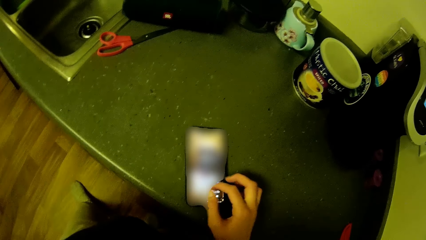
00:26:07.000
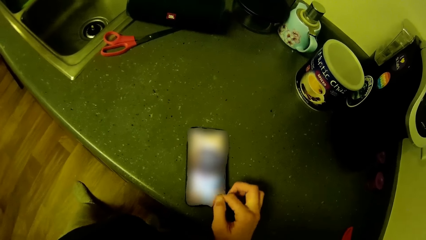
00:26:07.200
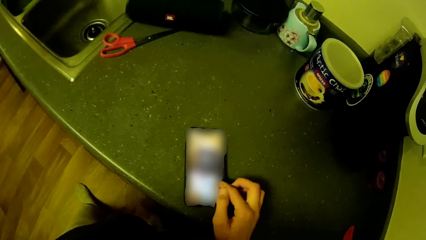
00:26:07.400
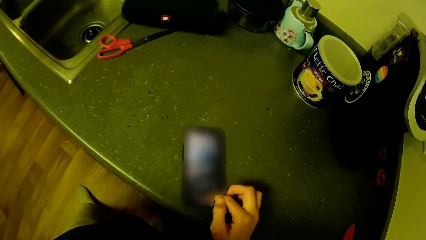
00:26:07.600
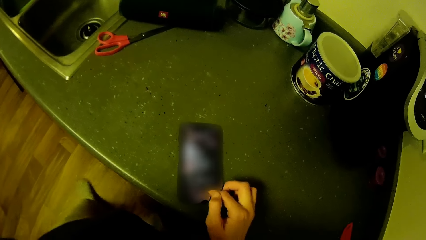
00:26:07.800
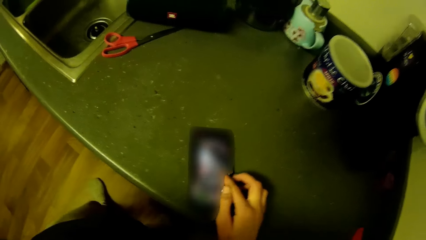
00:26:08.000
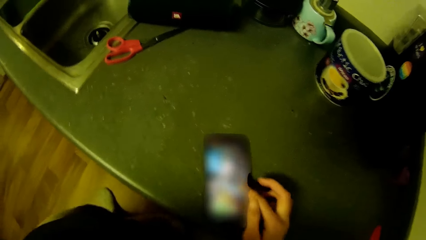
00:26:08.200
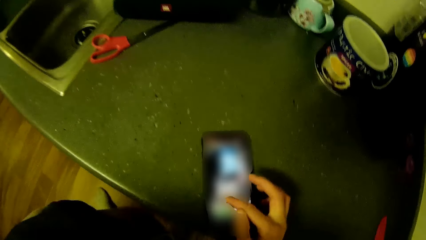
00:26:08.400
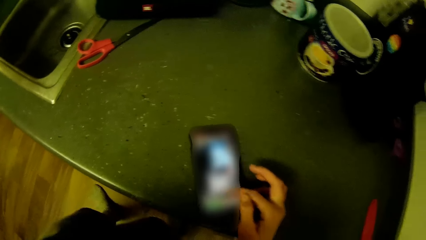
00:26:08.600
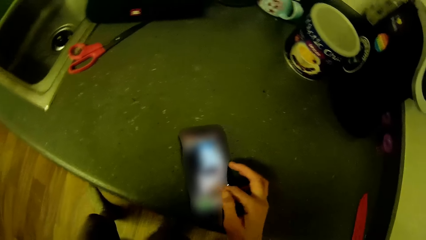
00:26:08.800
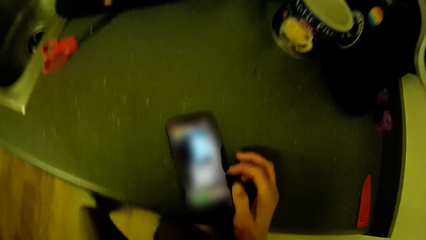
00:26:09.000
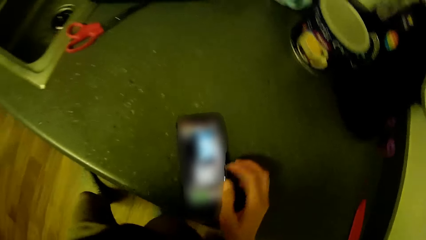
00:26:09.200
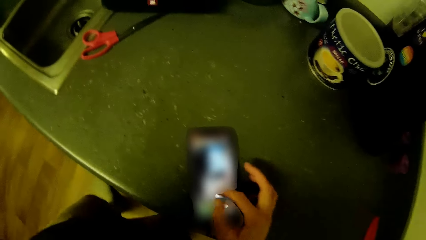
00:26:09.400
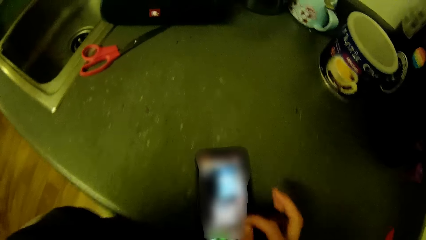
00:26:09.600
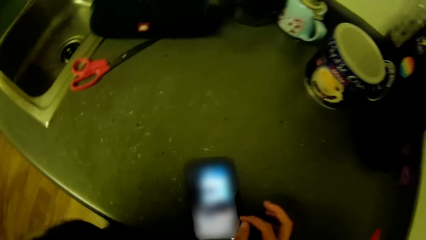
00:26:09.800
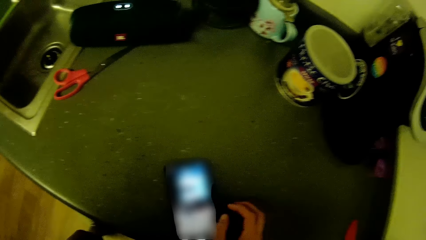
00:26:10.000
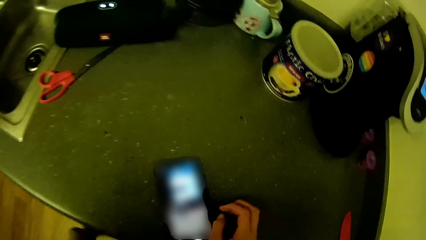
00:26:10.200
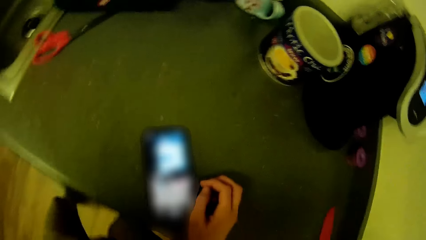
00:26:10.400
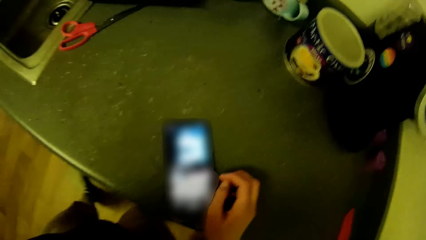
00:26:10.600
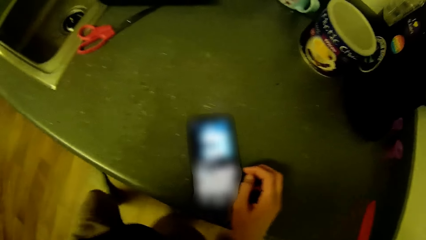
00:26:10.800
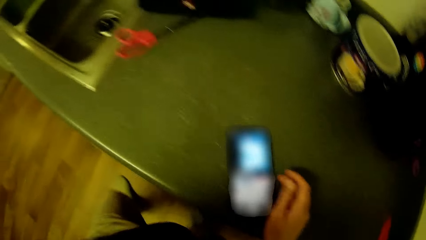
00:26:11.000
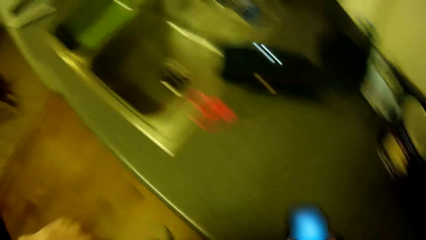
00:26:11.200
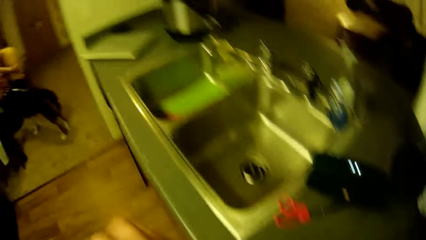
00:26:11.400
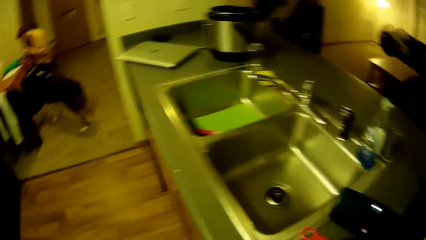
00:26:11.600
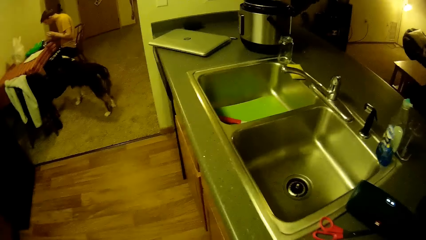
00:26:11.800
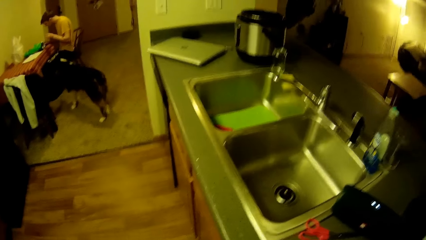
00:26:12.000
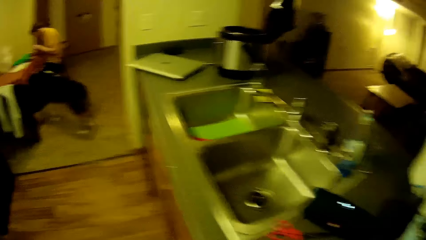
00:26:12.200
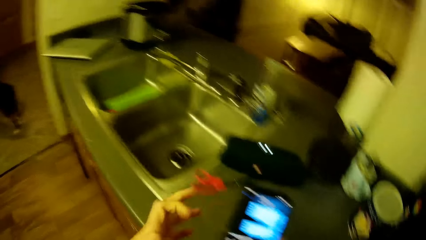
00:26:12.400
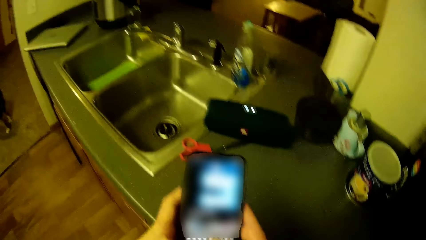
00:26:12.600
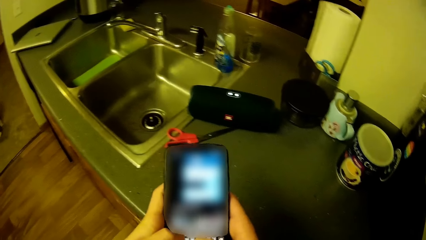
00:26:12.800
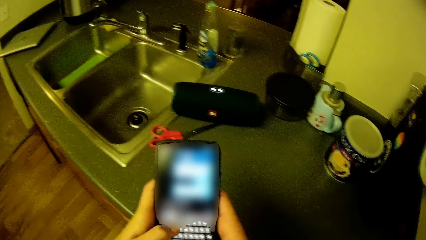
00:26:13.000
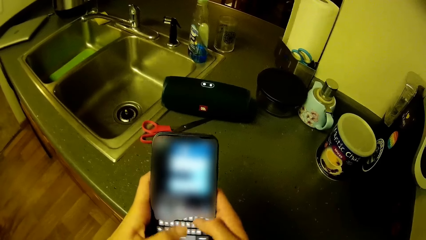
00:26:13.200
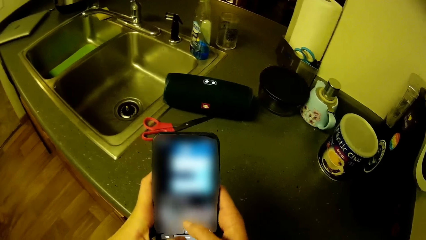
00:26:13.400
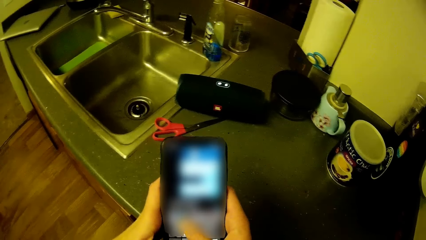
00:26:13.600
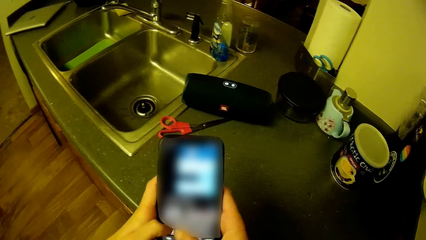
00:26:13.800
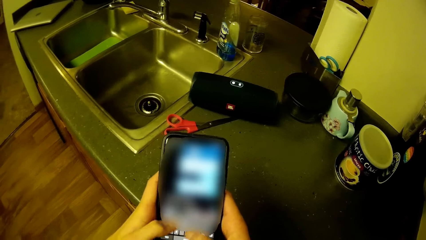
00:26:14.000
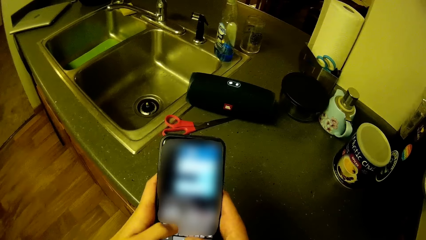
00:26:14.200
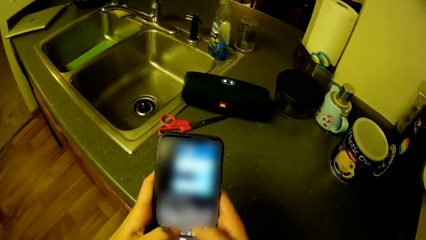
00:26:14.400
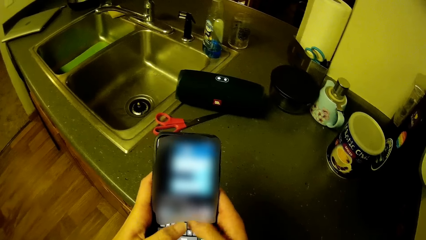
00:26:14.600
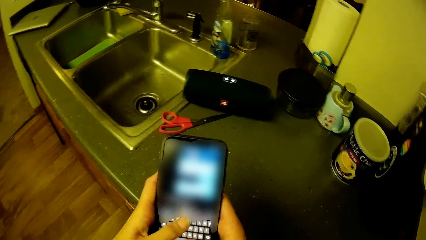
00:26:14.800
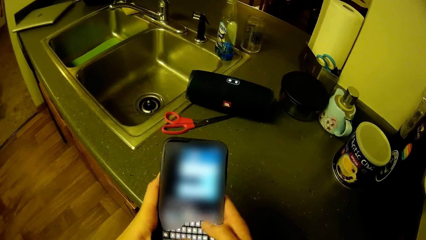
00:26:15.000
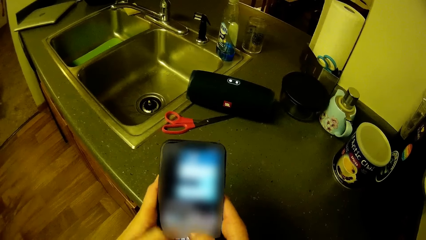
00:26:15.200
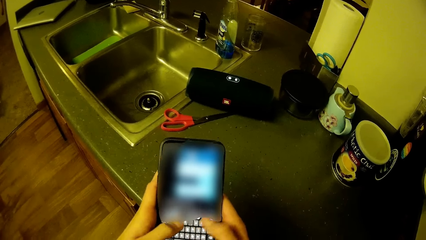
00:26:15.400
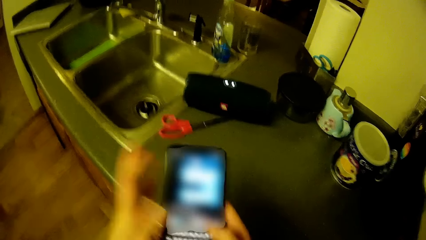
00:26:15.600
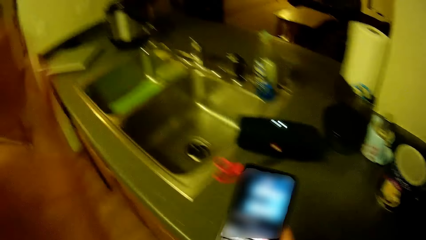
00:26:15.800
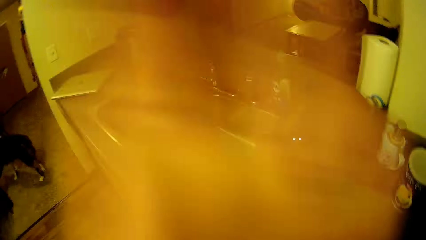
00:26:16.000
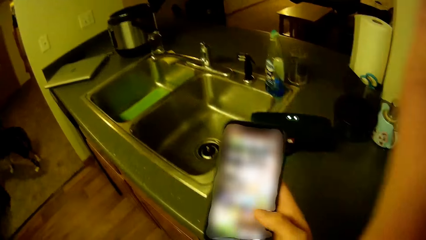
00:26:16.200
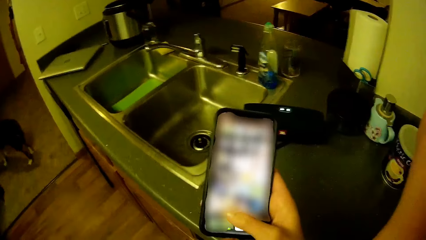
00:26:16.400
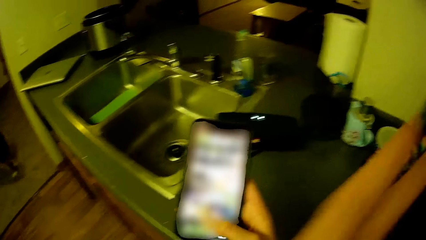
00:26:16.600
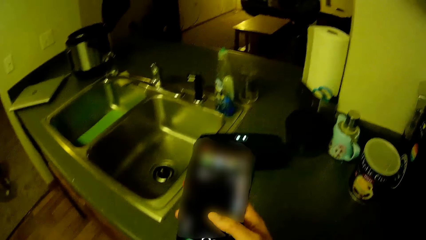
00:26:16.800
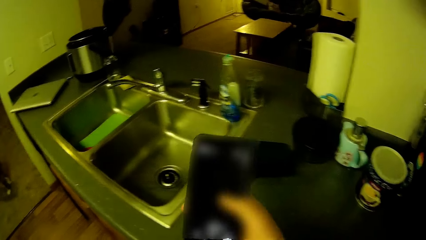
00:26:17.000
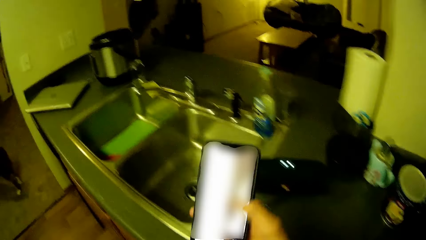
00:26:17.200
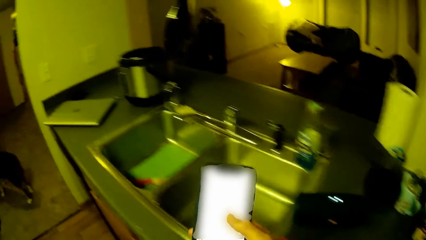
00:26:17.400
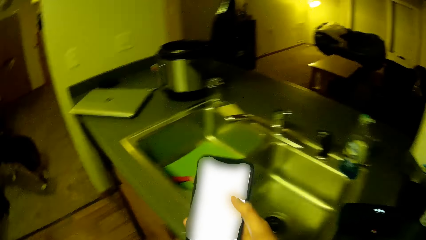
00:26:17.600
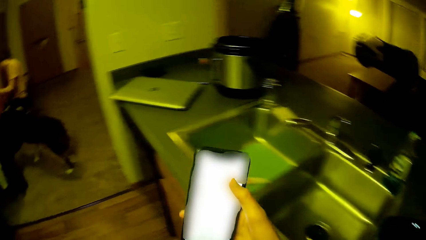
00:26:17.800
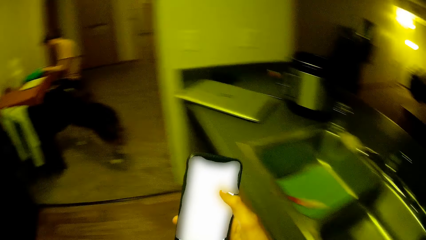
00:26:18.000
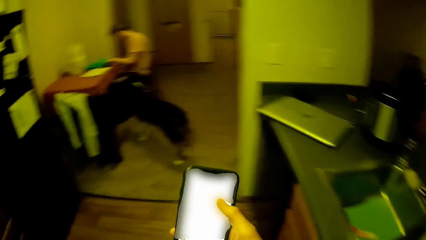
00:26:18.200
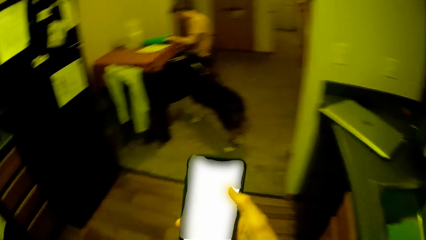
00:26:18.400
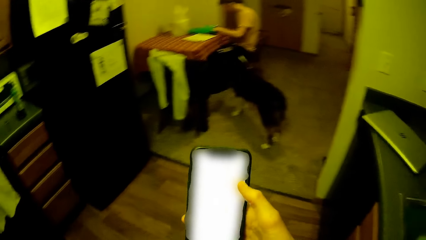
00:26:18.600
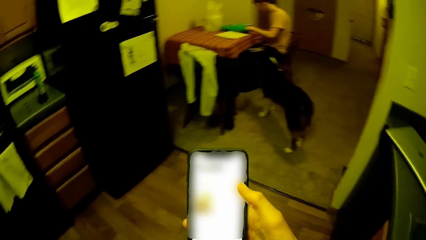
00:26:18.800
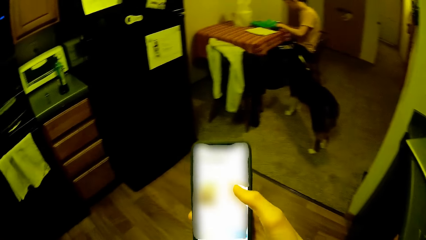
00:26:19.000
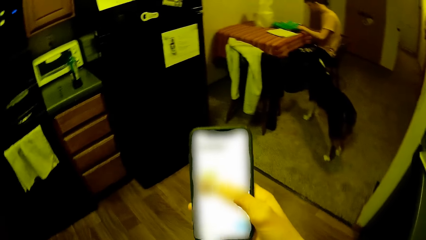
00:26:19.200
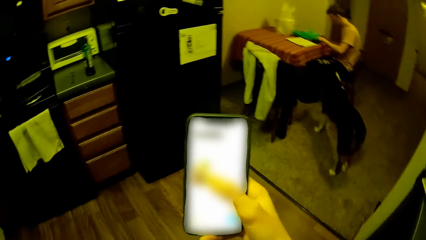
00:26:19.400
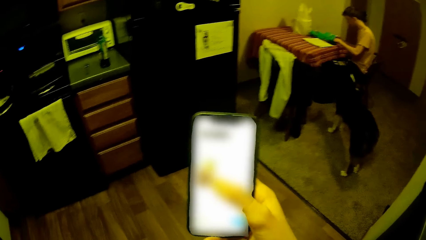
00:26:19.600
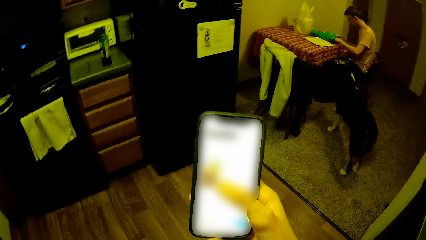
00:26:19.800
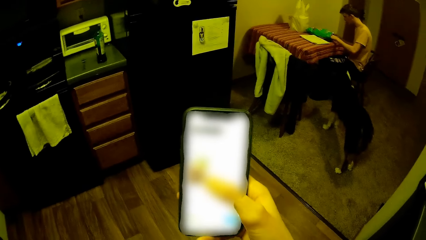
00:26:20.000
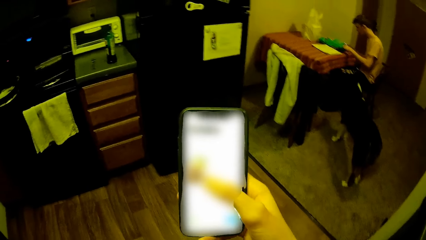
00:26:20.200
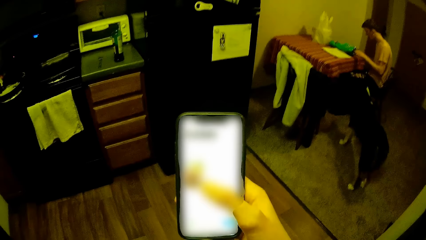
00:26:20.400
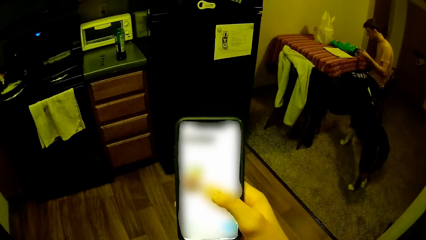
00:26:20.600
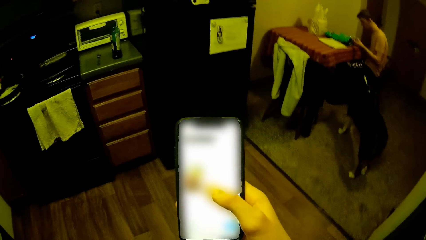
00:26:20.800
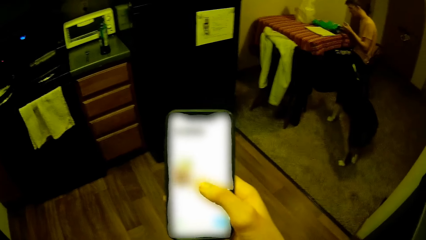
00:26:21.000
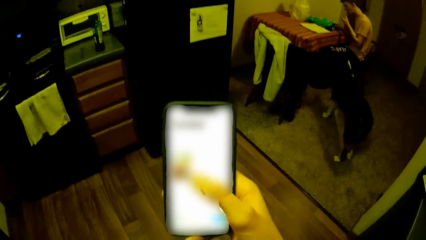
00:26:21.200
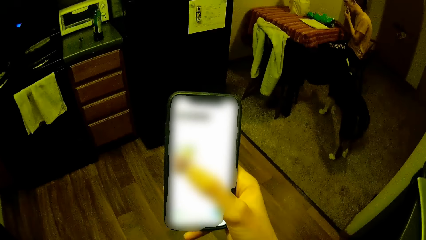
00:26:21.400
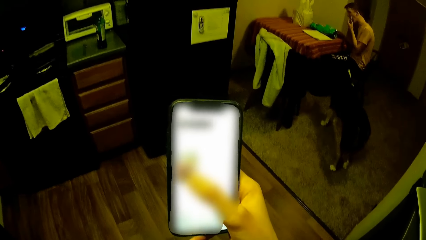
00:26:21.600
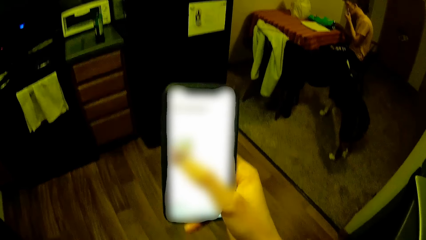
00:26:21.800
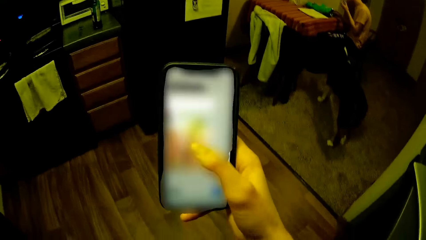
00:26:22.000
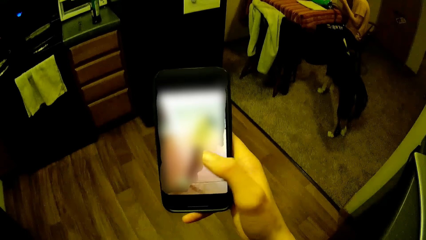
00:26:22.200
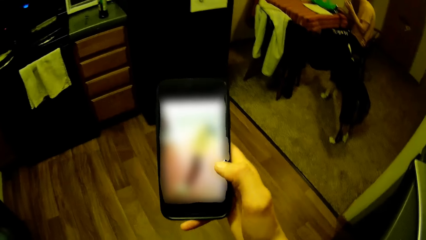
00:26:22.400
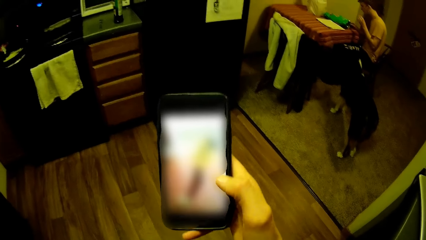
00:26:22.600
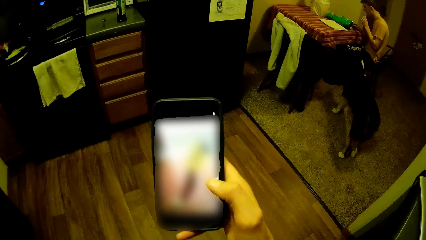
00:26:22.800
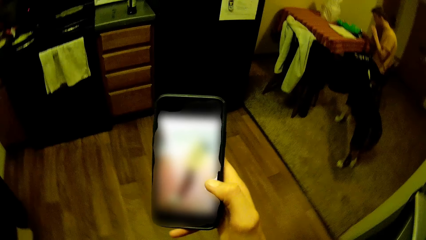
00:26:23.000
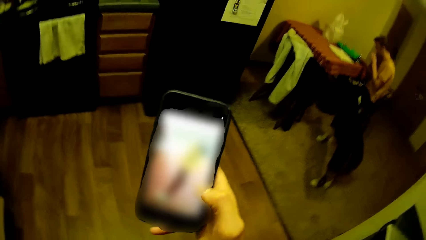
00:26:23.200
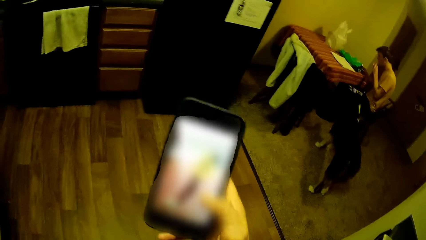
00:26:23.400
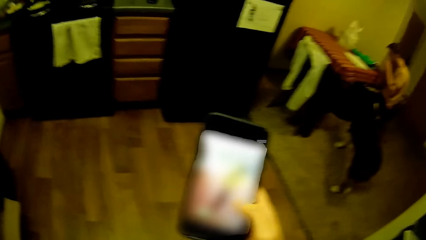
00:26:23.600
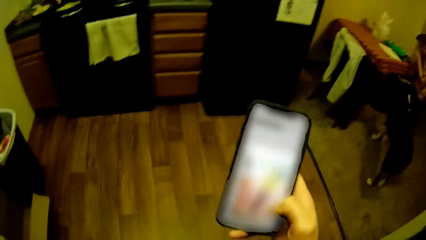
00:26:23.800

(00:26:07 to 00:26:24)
The camera wearer sways. He looks around. He picks up the phone from the kitchen top with his hand. He holds the phone with the other hand. He operates the phone with his hands. He moves his hand away from the phone. He touches his head with his hand. He operates the phone with his hands. He turns the other side. A man does something.
